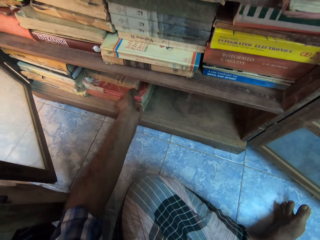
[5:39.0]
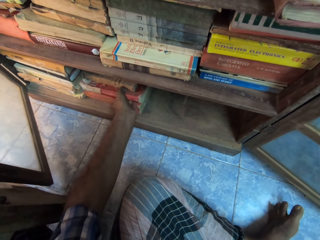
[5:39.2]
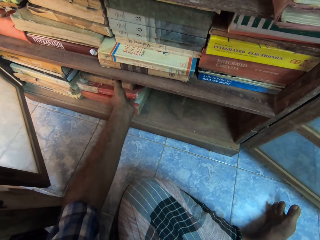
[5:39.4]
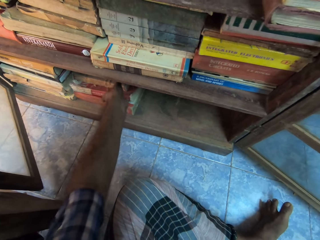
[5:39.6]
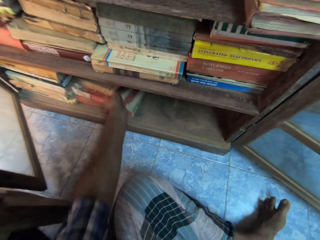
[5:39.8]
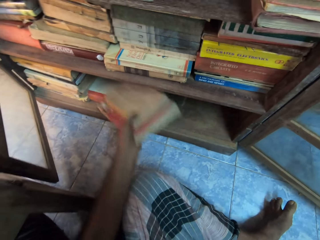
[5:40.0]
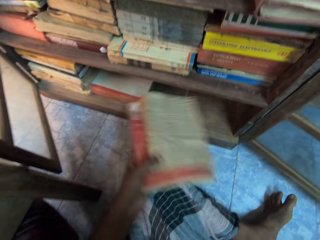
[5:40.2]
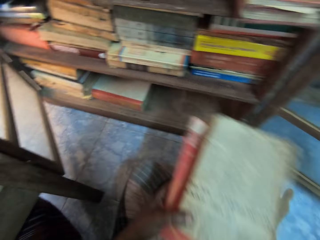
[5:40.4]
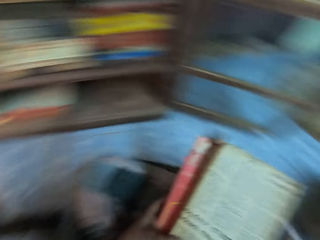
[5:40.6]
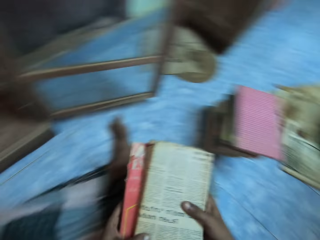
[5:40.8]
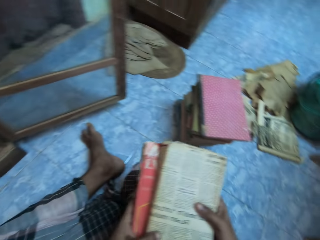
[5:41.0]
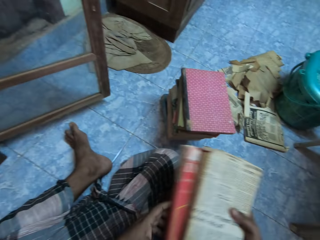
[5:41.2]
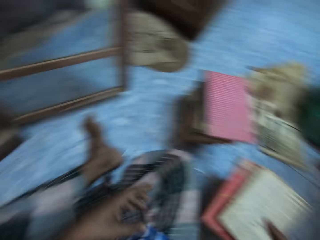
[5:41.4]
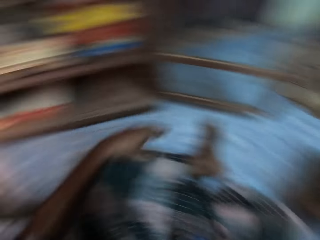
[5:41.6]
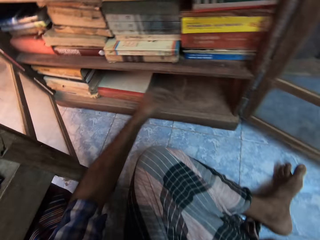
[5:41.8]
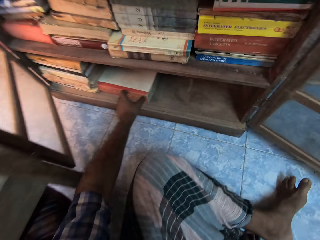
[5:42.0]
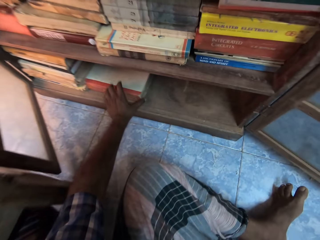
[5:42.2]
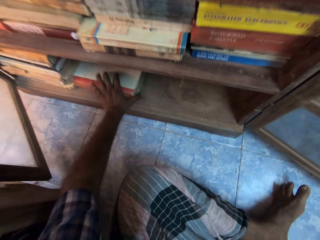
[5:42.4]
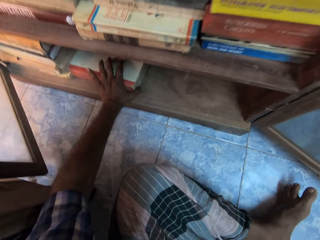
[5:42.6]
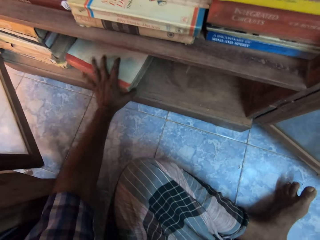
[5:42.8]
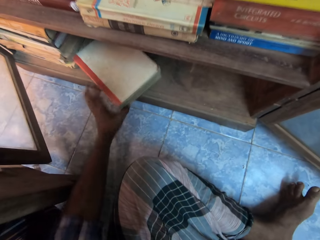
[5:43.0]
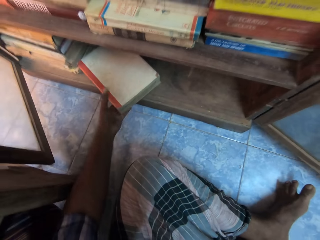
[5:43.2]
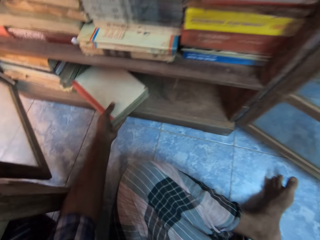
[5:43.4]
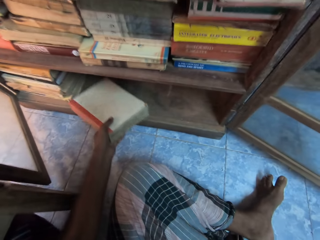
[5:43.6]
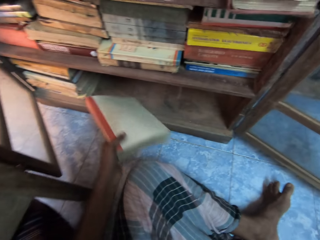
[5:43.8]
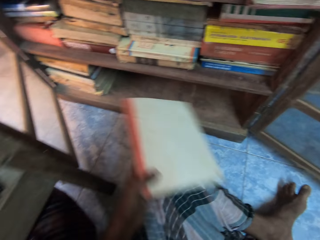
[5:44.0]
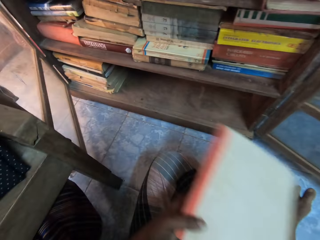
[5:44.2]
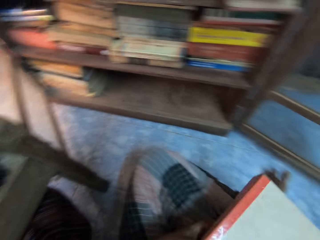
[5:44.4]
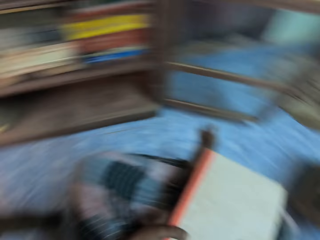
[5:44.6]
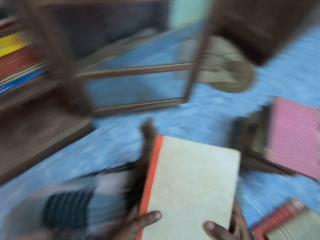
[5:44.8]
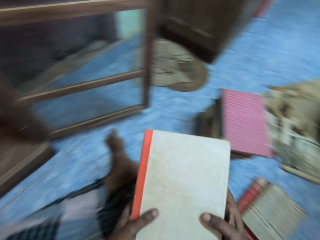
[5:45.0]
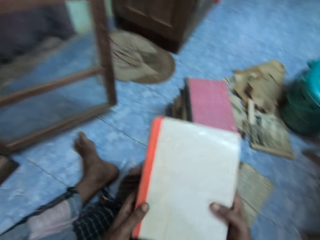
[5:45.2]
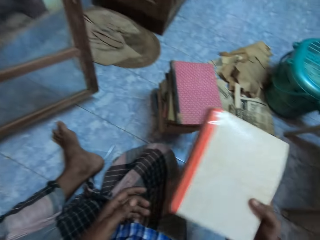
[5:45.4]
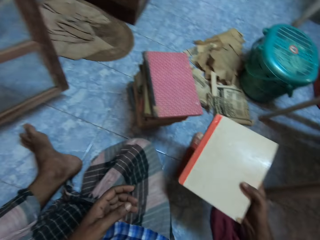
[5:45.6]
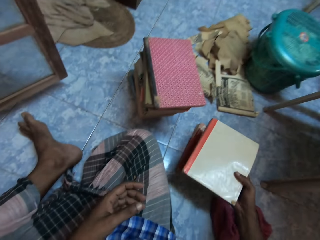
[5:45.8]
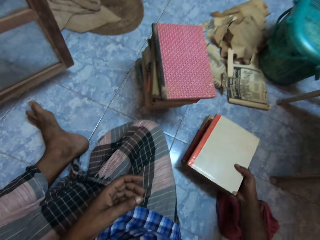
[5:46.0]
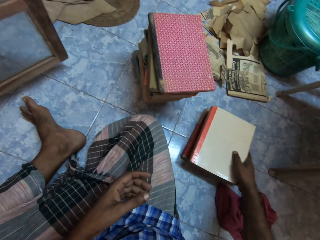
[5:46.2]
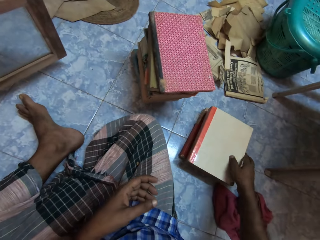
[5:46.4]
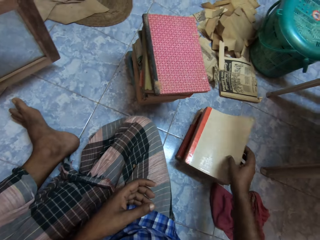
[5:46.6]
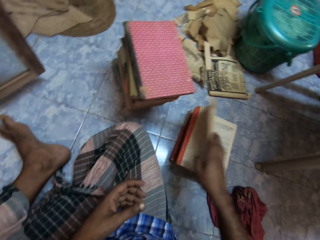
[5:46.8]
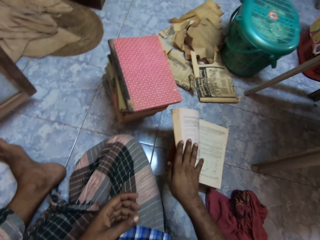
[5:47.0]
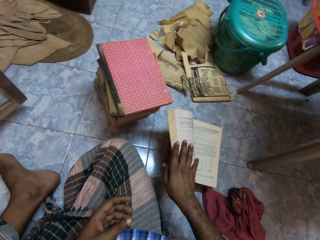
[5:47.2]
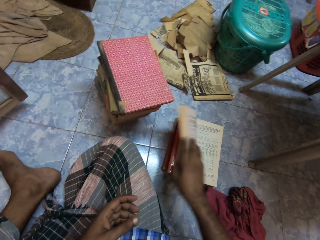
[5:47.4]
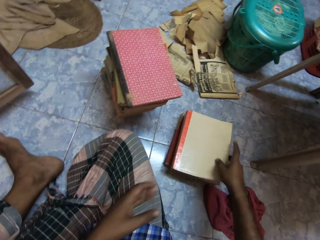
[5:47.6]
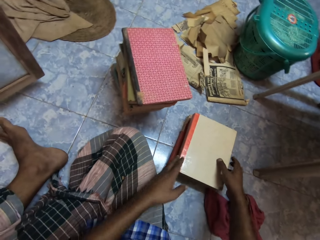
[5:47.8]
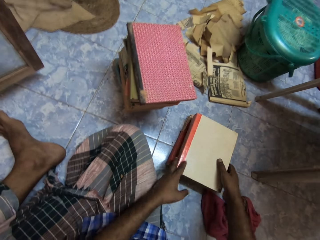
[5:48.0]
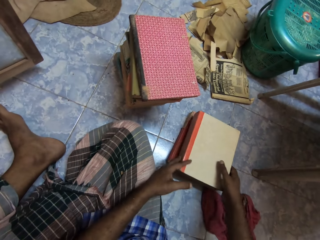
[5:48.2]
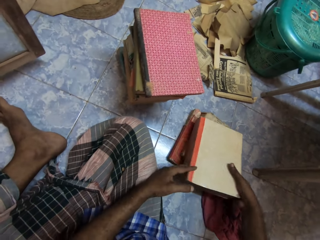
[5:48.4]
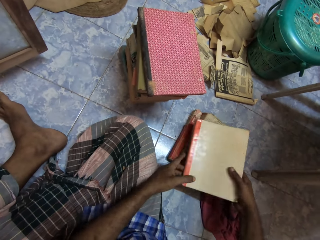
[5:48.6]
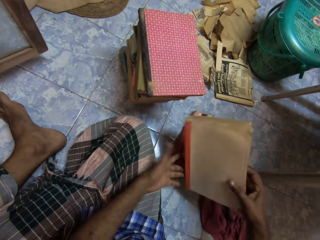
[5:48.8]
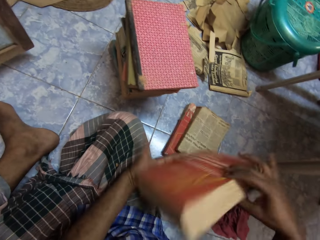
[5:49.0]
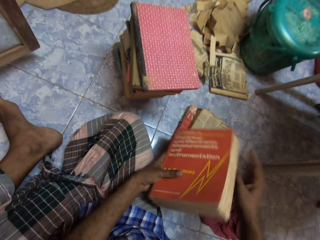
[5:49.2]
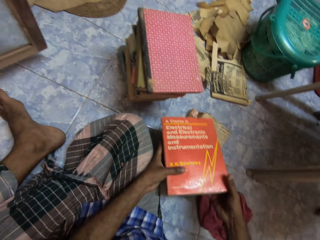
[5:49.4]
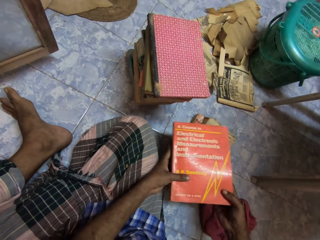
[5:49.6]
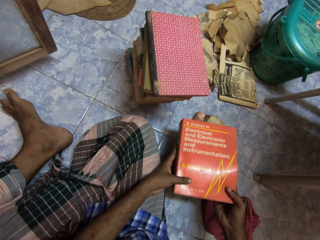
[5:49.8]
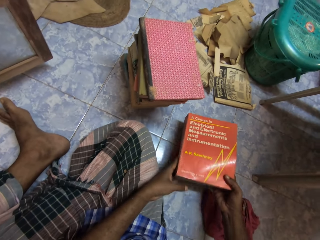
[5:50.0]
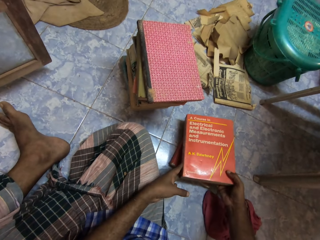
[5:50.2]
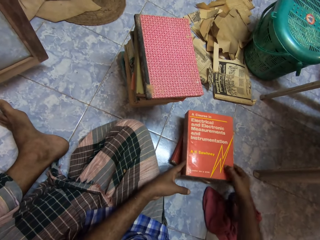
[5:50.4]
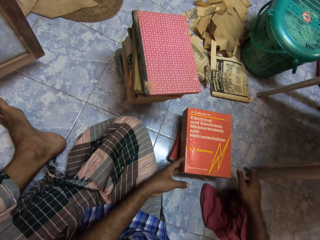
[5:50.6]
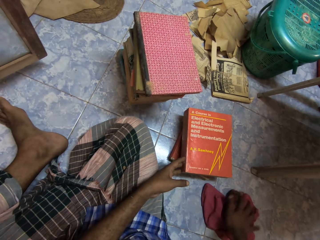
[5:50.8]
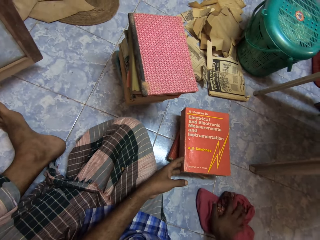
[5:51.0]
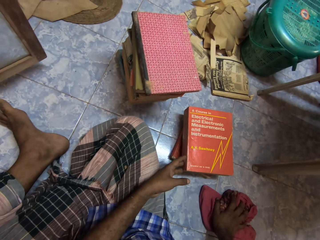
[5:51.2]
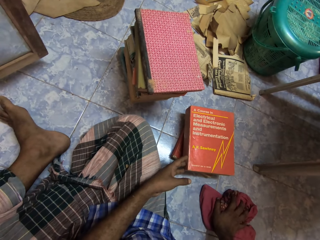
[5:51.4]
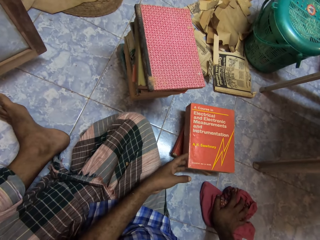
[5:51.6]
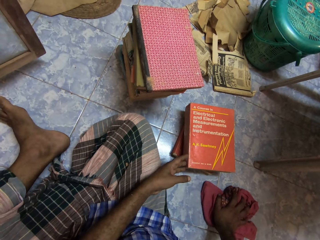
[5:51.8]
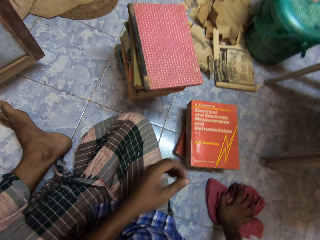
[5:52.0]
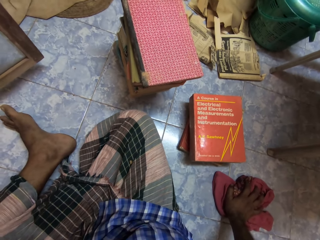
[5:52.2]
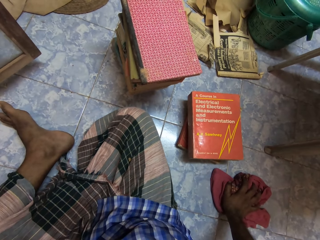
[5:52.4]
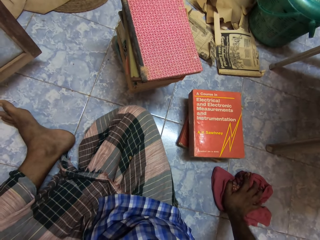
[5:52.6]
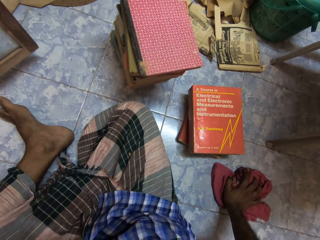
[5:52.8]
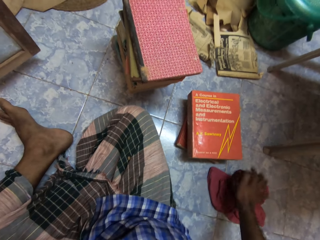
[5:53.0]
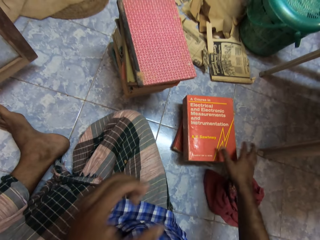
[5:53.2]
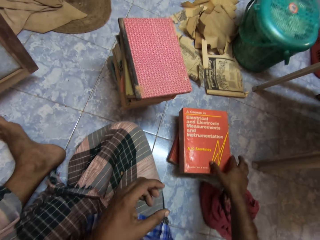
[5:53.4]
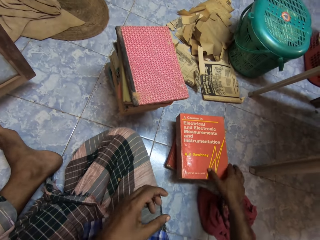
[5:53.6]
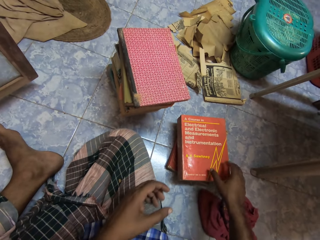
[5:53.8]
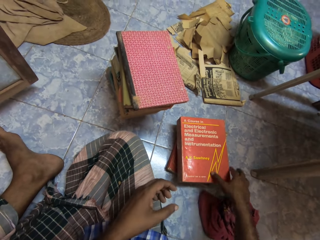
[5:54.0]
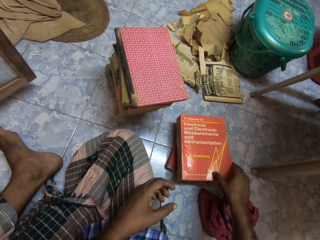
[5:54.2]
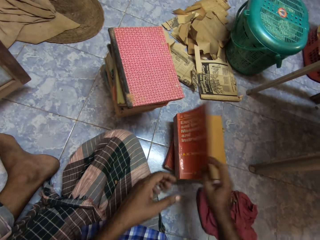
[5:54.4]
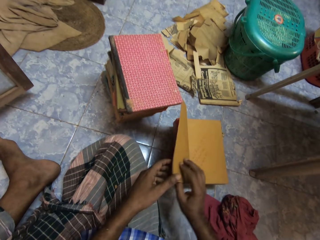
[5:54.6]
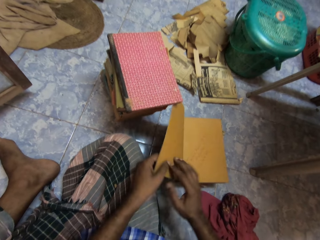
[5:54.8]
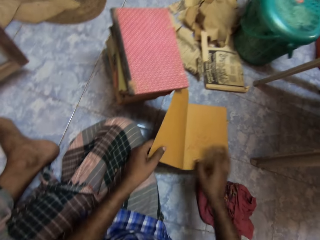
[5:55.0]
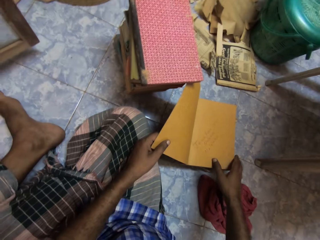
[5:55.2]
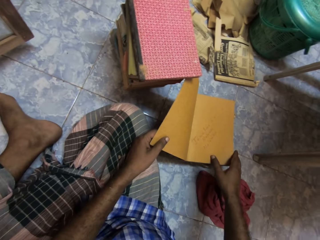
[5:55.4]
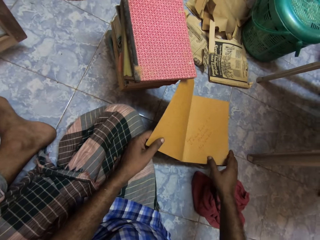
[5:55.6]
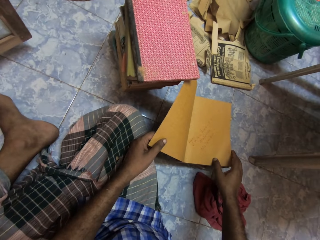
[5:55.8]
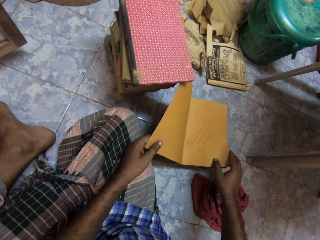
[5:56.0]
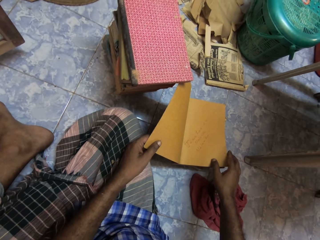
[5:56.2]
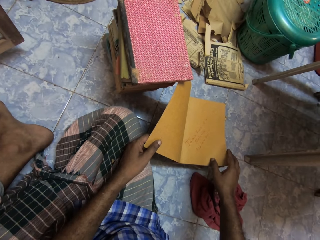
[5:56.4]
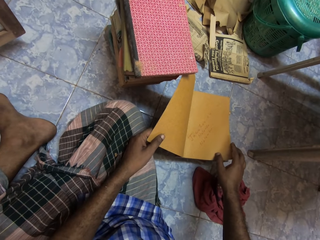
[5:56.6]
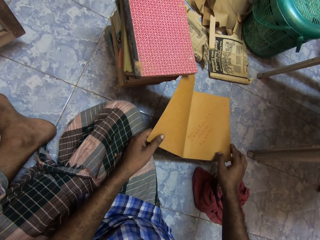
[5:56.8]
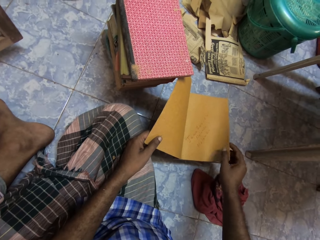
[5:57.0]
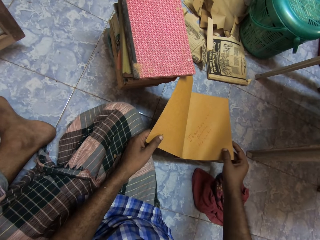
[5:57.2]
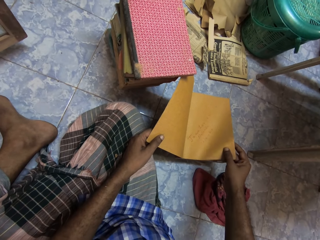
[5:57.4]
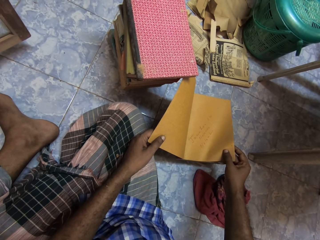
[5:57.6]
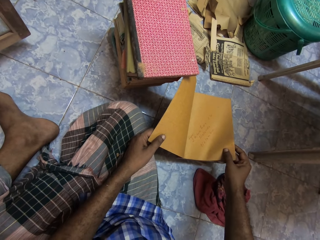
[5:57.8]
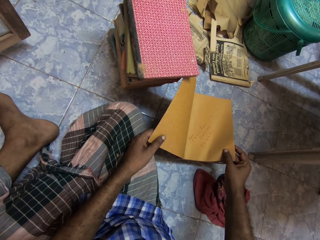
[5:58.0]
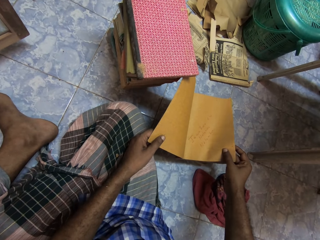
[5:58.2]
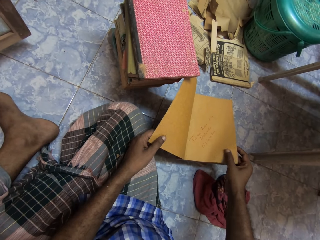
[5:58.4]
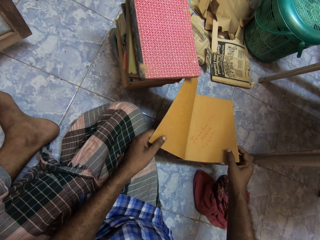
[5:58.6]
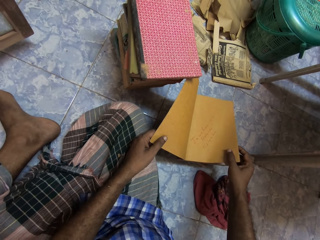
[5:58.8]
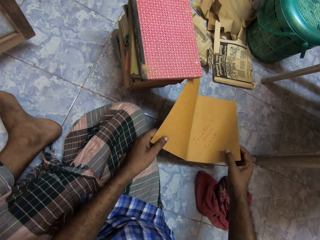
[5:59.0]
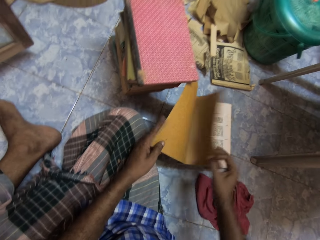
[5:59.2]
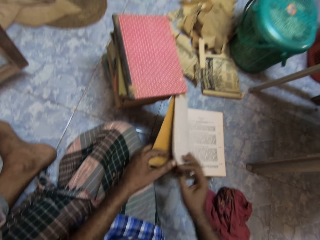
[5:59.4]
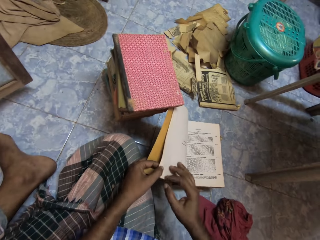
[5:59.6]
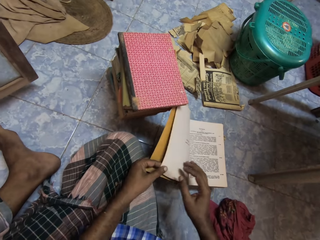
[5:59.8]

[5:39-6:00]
The camera wearer takes some textbooks from the shelf with his left hand. He holds the textbooks with both hands. He places the textbooks on the floor with his right hand. He takes a book from the shelf with his left hand. He holds the book with both hands. He places the book on a pile of textbooks on the floor with his right hand. He opens the book on the pile of textbooks on the floor with his right hand. He flips the page. He closes the book on the pile of textbooks on the floor with his right hand. He flips the book on the pile of textbooks on the floor with both hands. He places the book on the pile of textbooks on the floor with his right hand. He places his right hand on a rag on the floor. He touches his face with his left hand. He opens the book on the pile of textbooks on the floor with his right hand. He flips the page. He holds the book cover with his left hand. He flips some pages of the book with his right hand.
